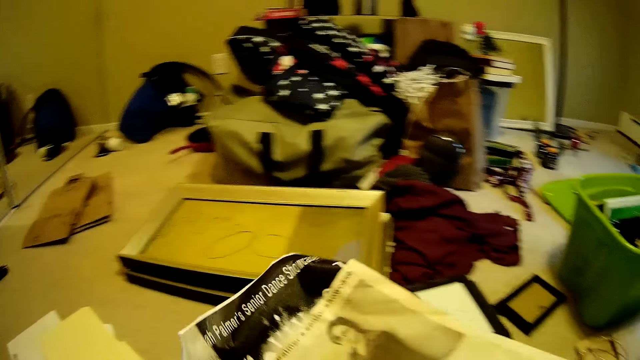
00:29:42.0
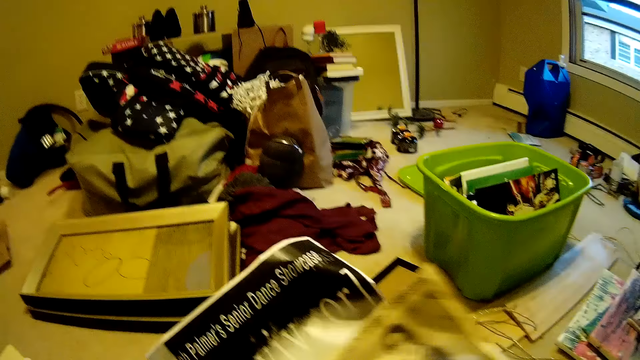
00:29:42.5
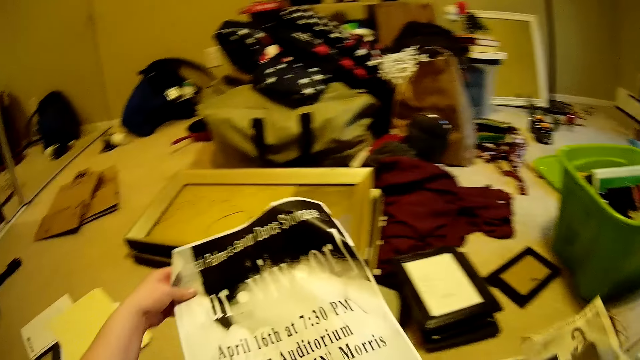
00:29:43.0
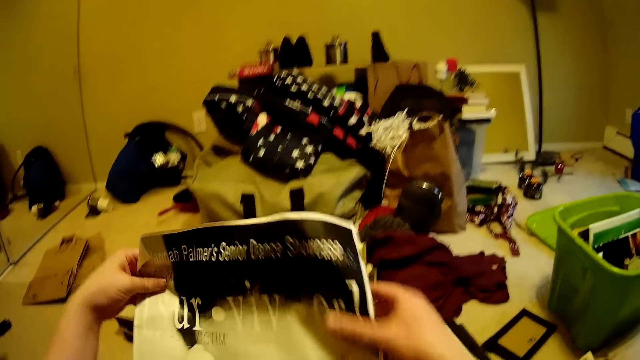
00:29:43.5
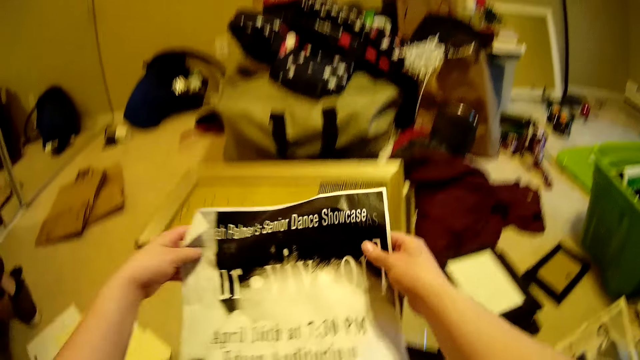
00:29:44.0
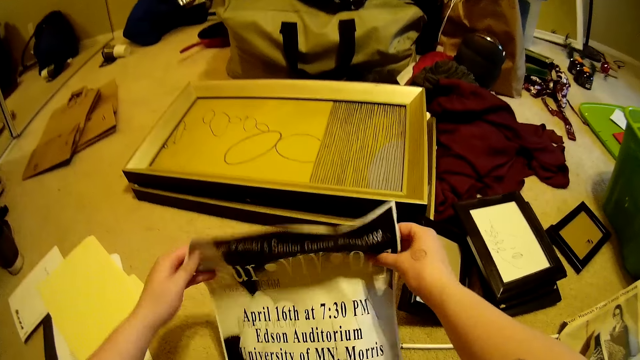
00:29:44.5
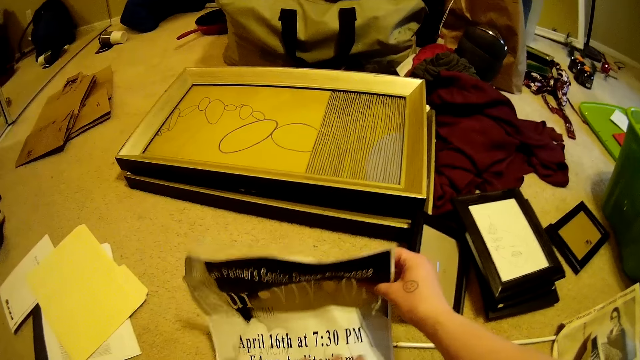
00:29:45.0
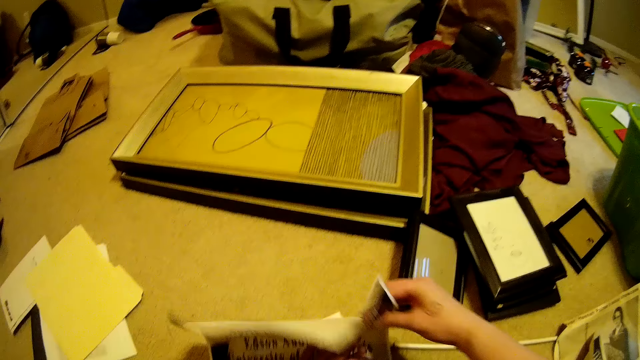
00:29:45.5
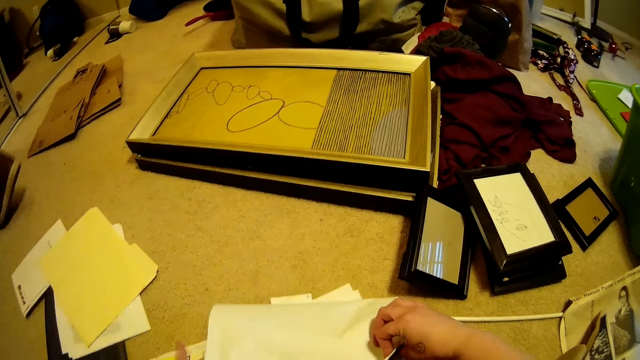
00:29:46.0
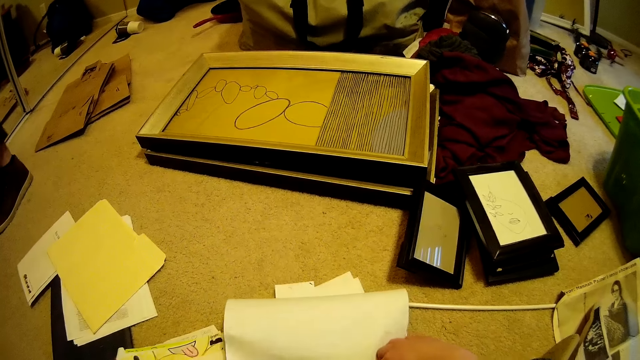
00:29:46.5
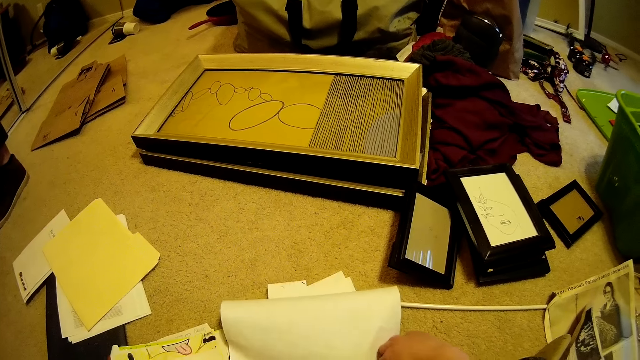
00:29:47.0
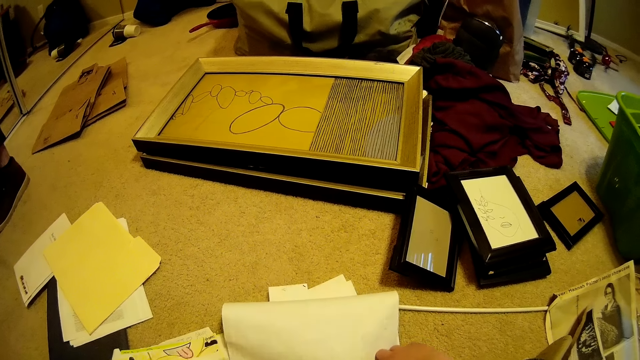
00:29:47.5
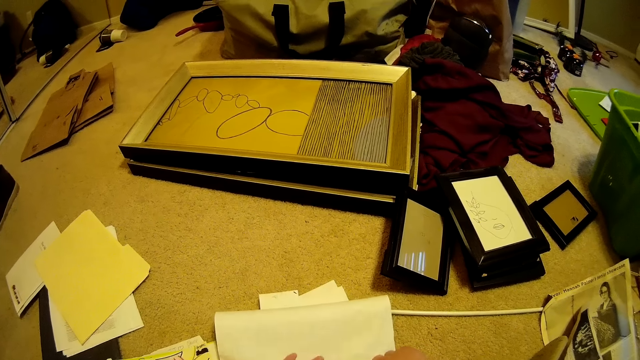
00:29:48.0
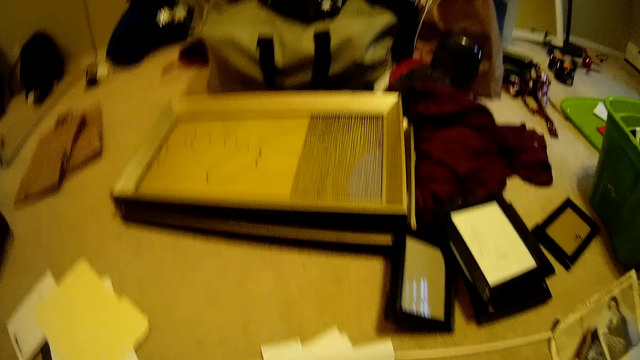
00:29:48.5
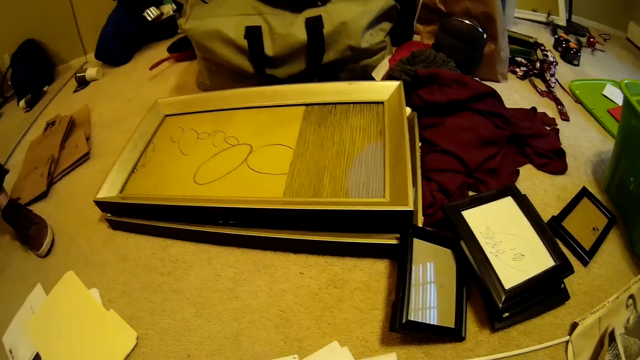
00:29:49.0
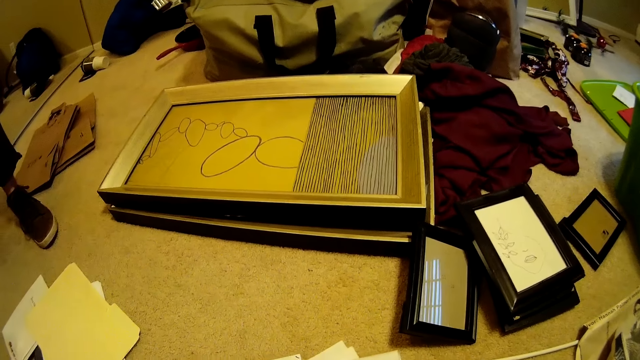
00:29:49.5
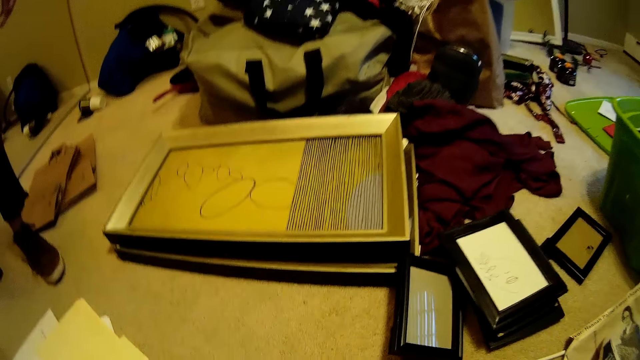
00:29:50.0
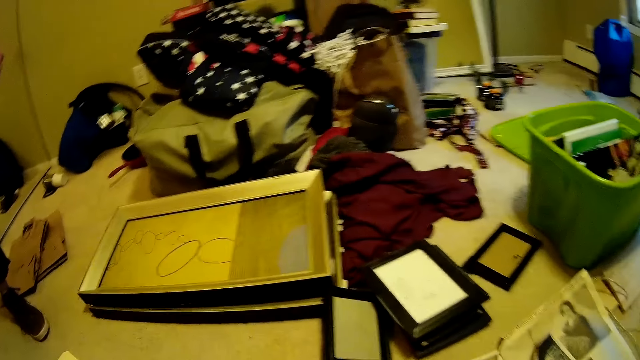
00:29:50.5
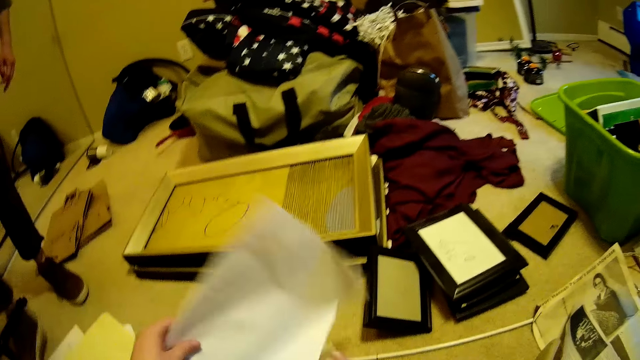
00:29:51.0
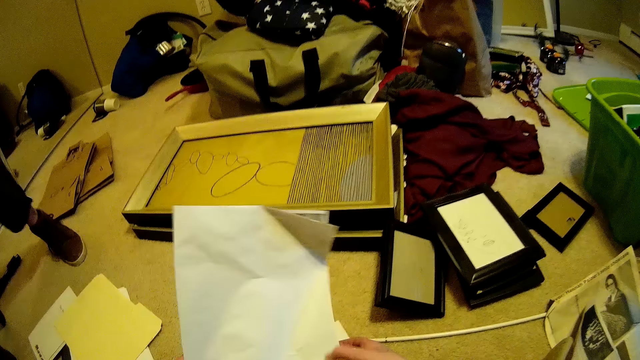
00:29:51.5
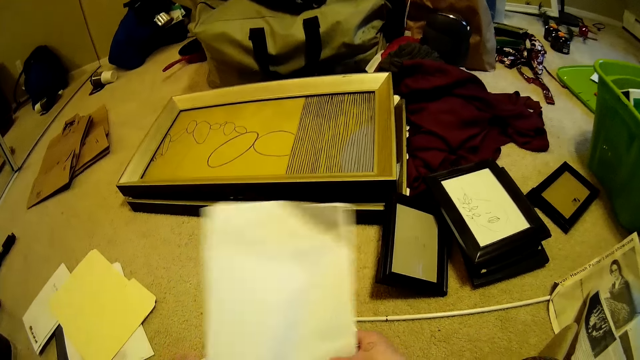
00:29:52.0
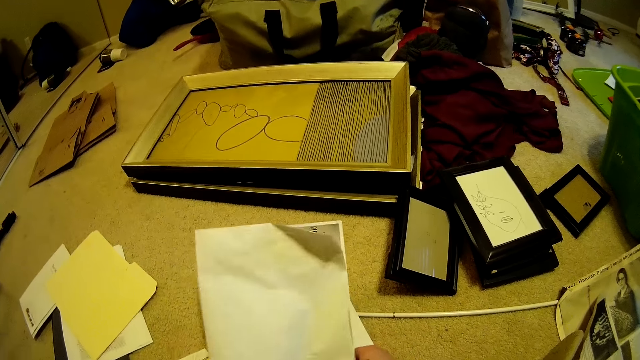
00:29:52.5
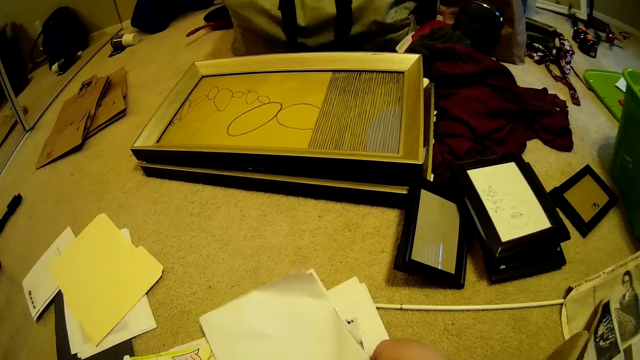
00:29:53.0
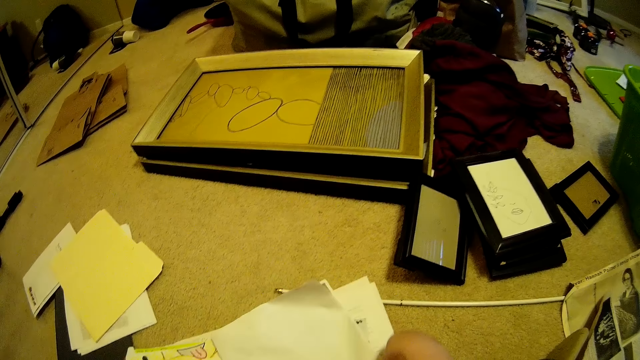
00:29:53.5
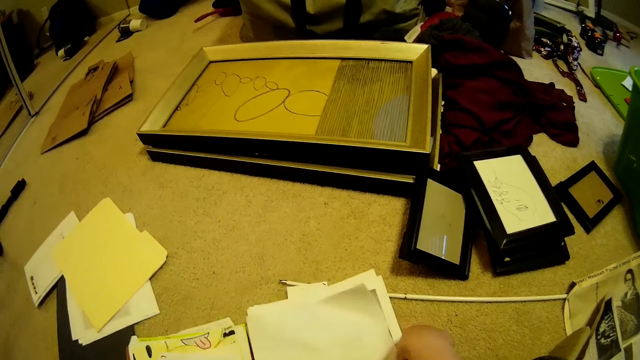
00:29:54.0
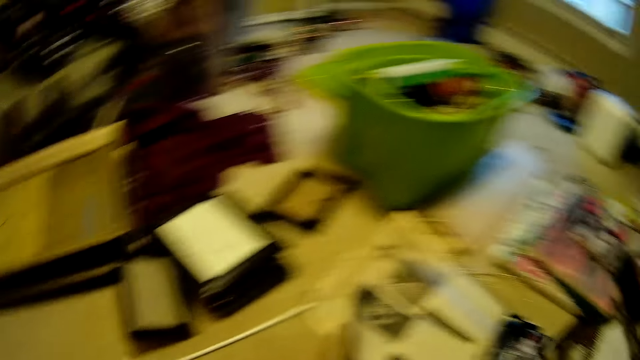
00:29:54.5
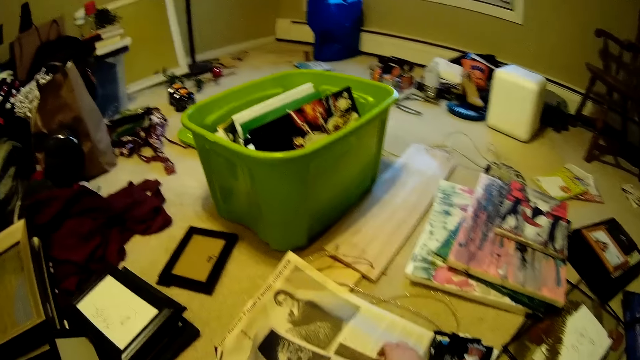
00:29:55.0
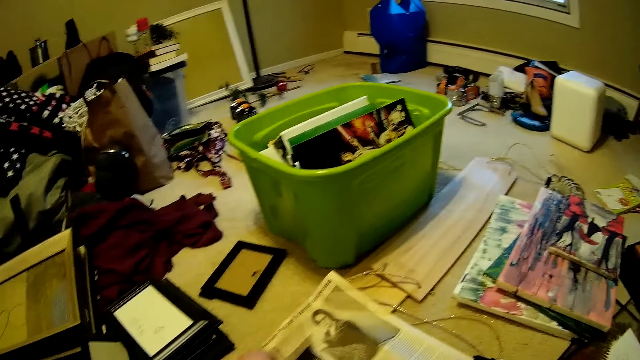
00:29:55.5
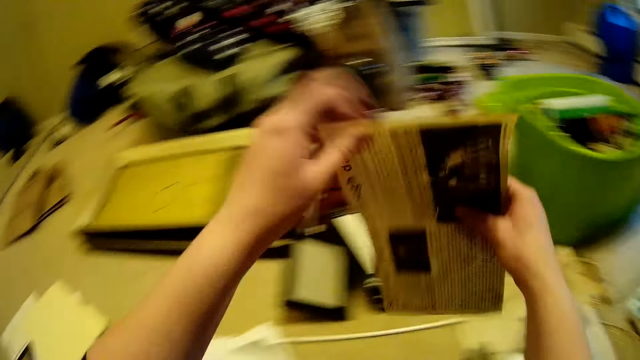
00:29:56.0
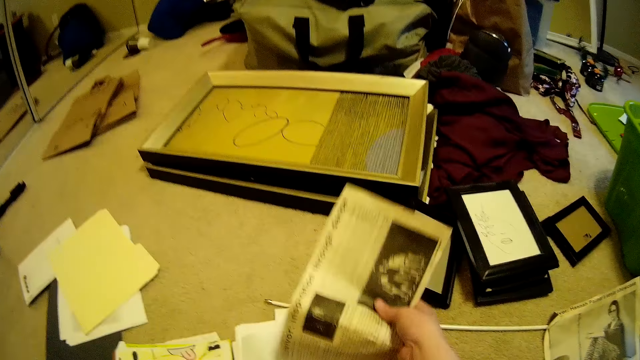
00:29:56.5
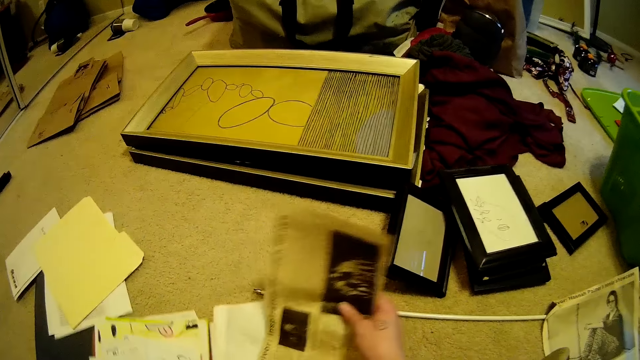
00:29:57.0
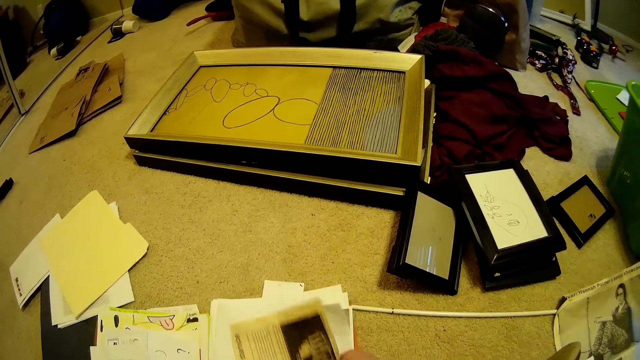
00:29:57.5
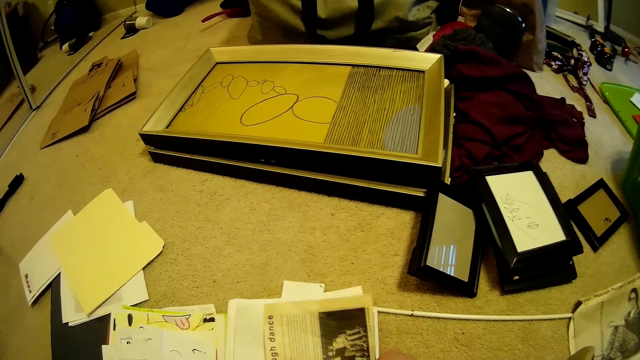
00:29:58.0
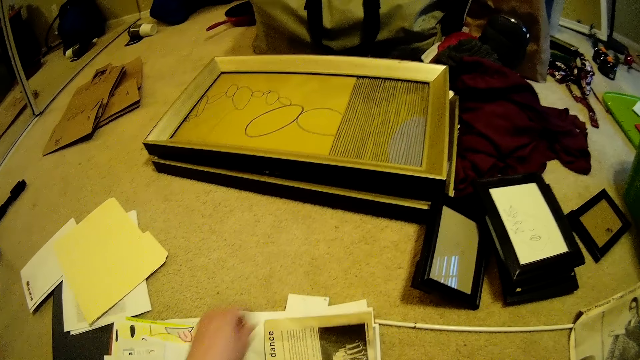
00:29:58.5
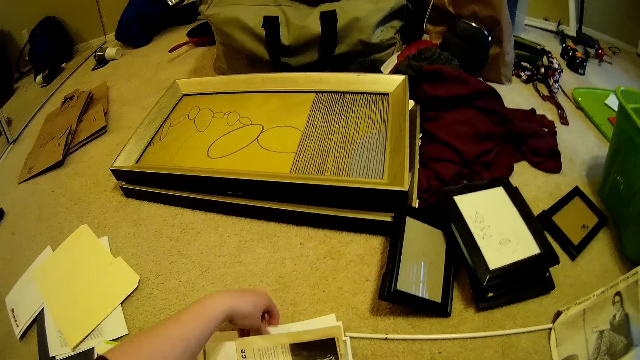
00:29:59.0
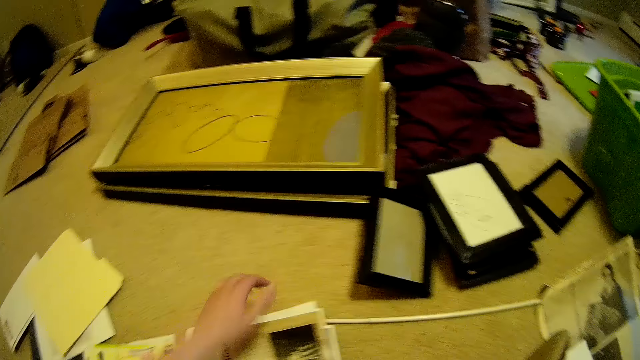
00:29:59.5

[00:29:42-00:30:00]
The camera wearer folds a paper with both hands. They lift the paper from the folder on the floor with both hands. They drop the paper in the folder on the floor with both hands. They pick up a paper from the folder on the floor with both hands. They drop the paper on the floor on top of other papers with their right hand. They push a paper in the folder on the floor with their right hand.
